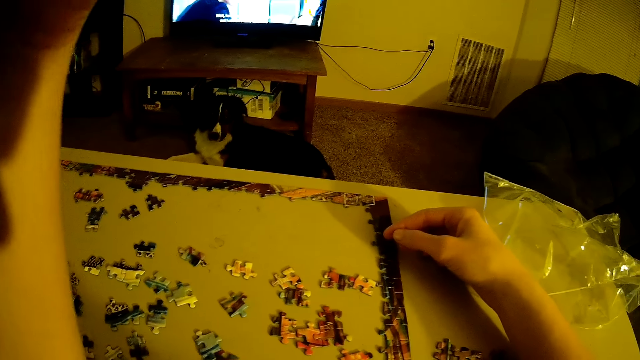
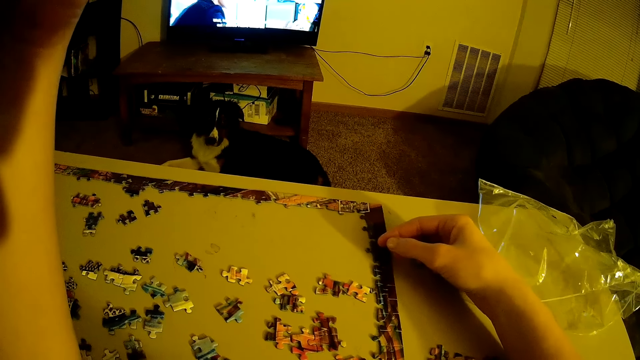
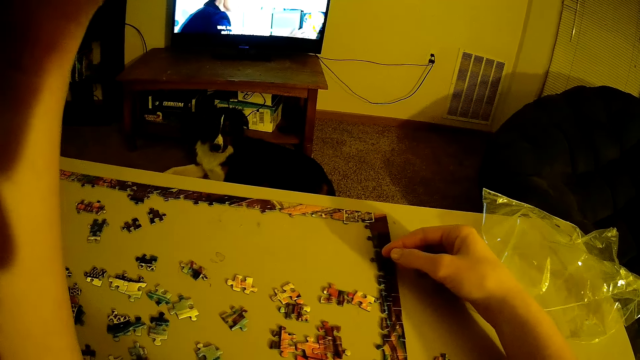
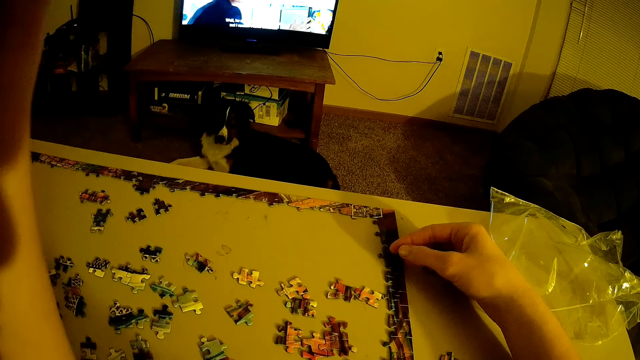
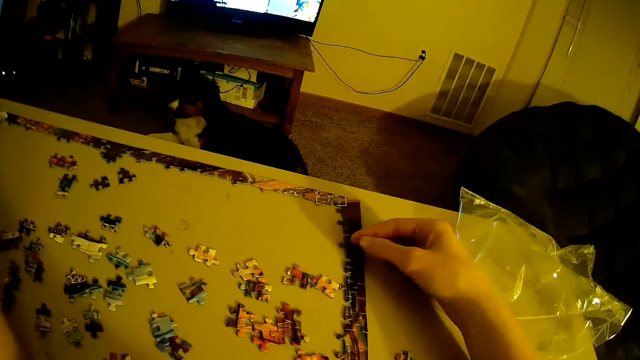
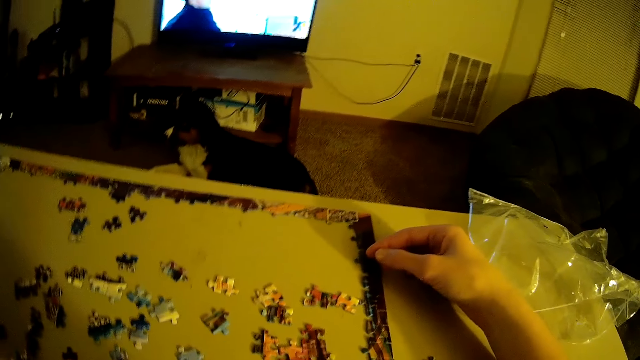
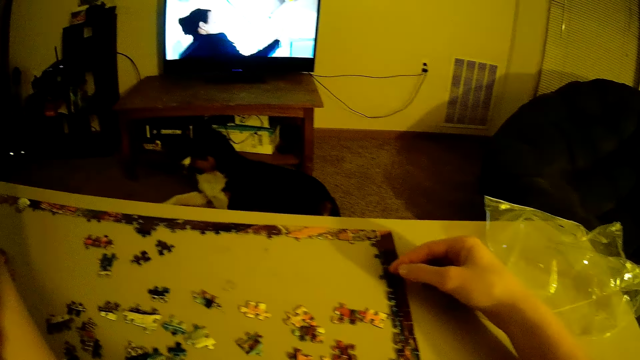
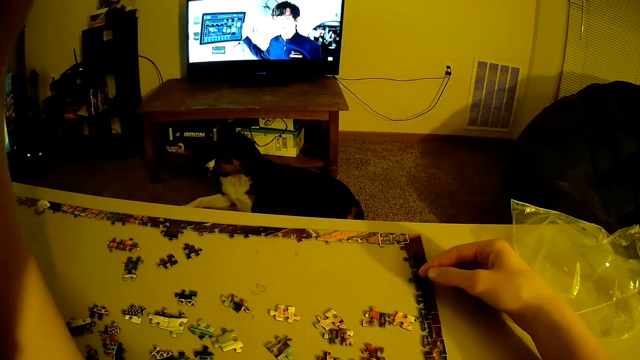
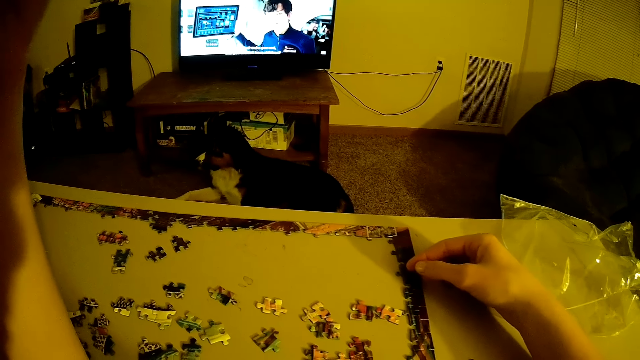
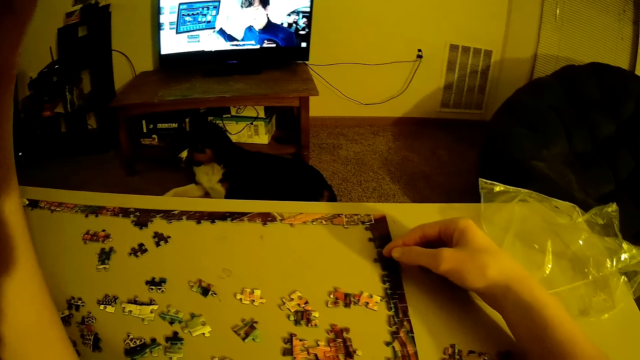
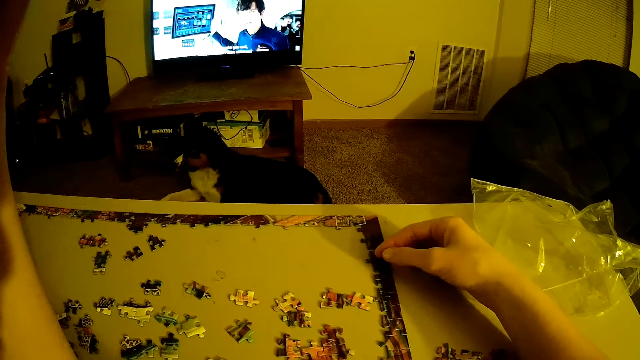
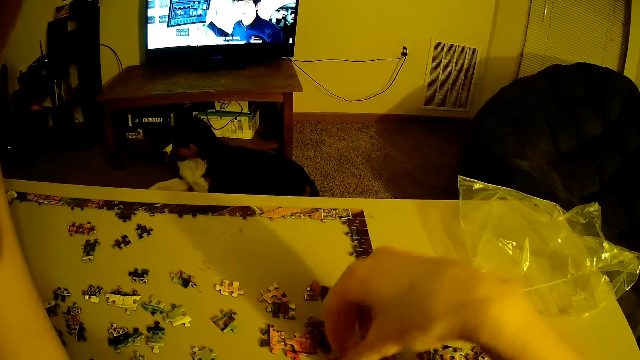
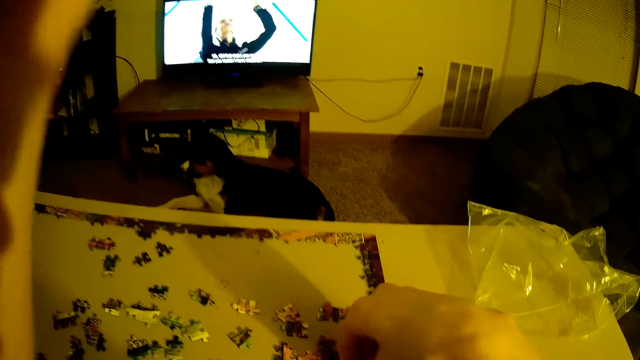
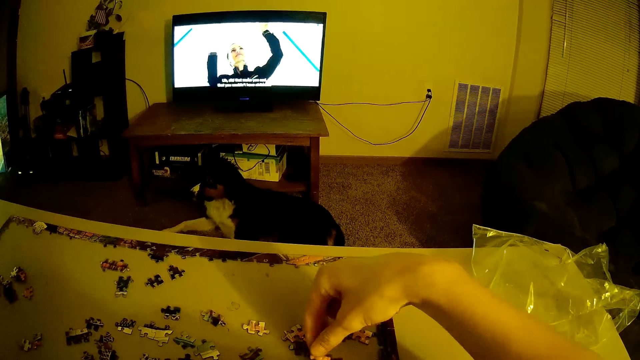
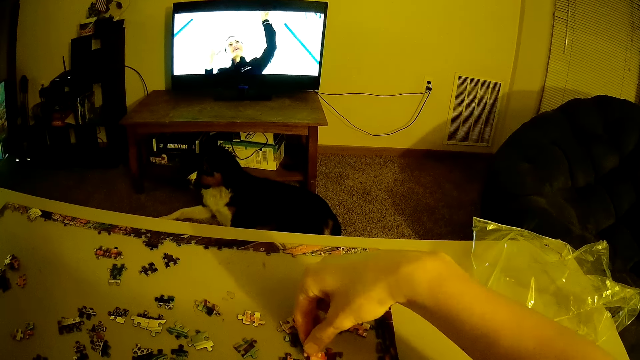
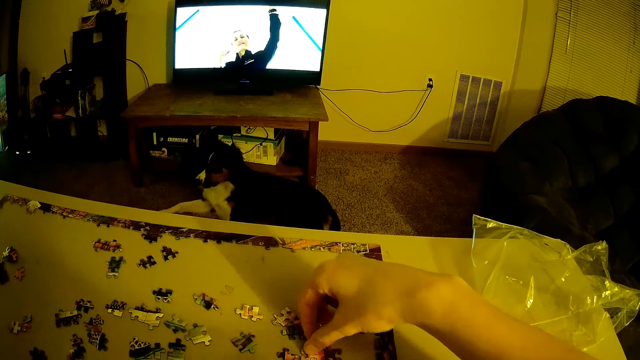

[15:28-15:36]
The camera wearer touches the face.

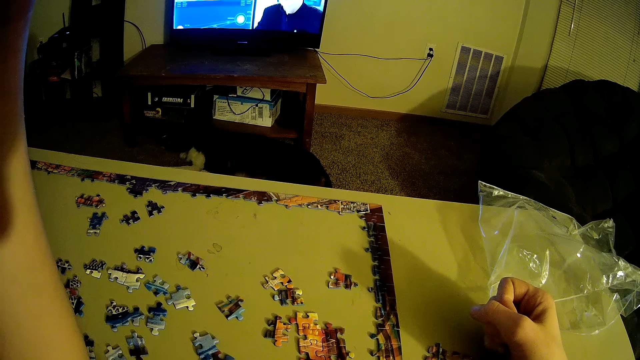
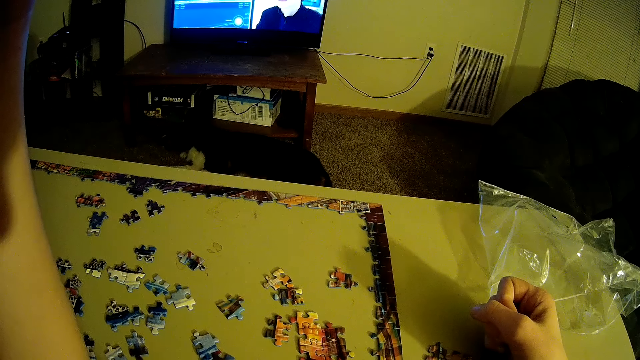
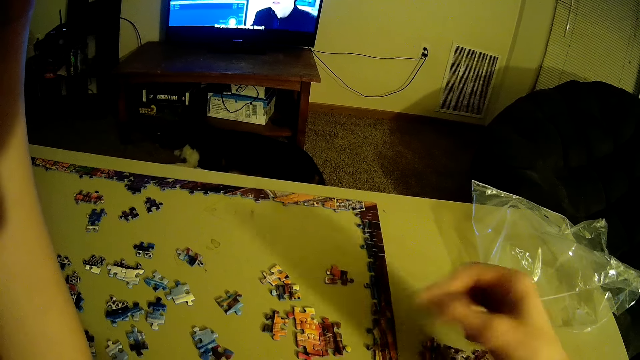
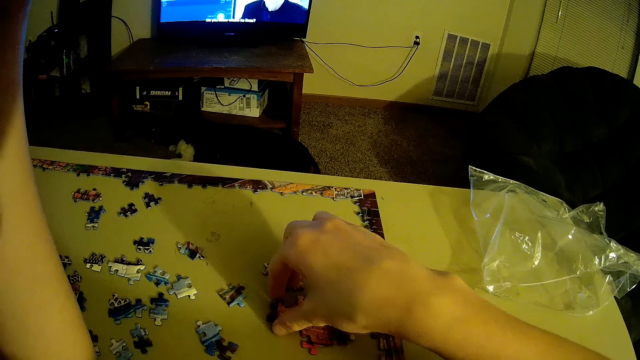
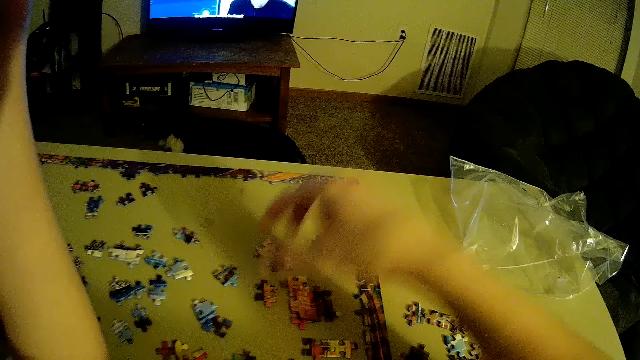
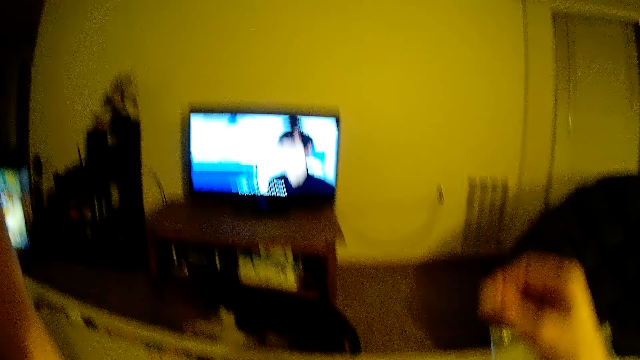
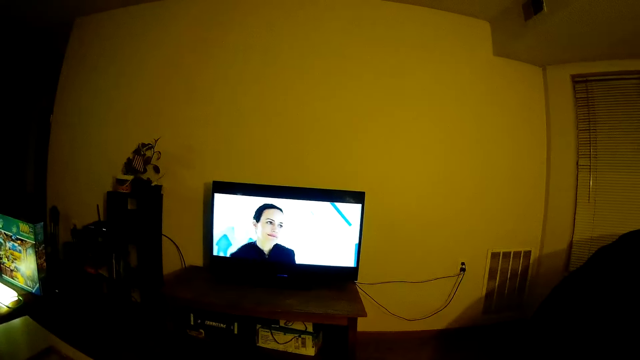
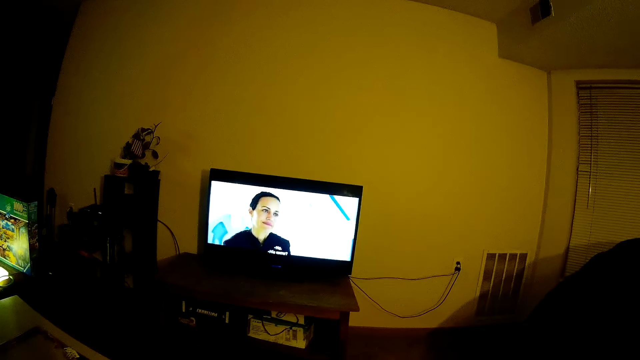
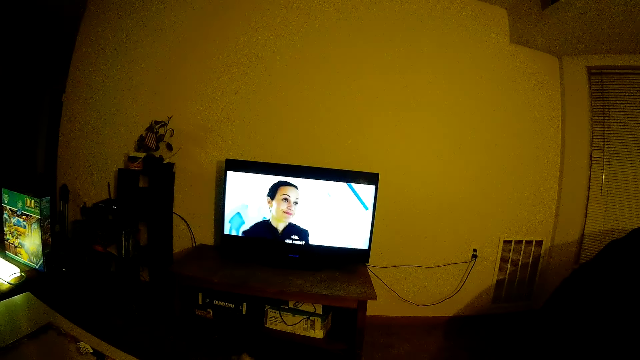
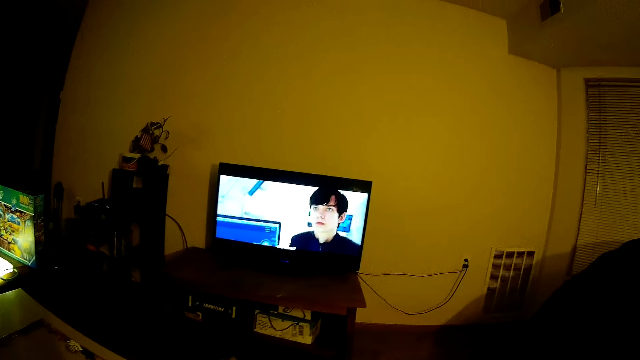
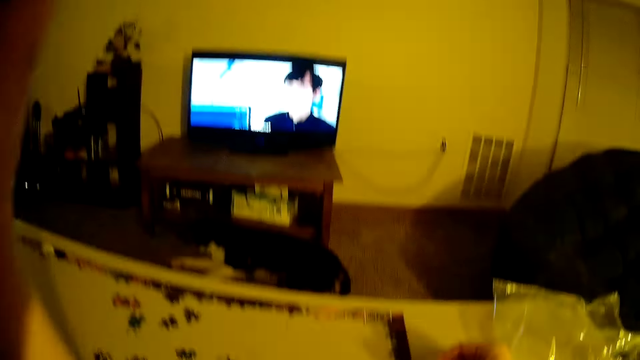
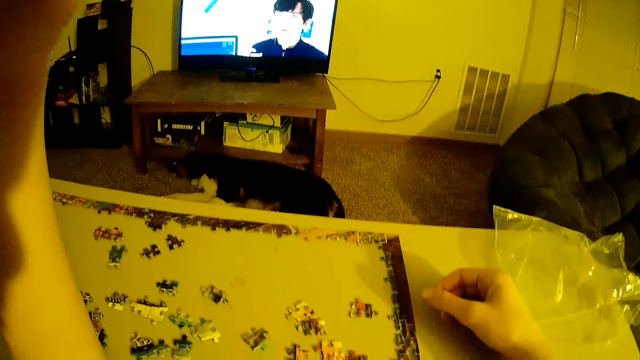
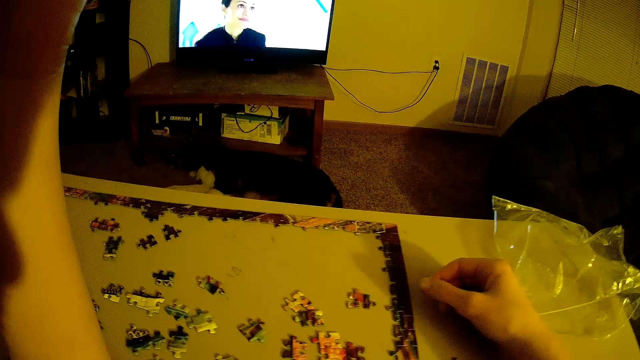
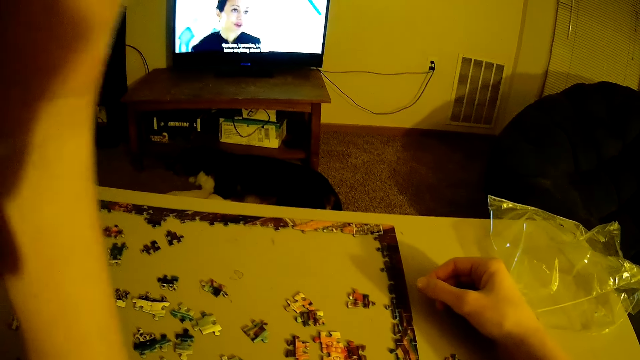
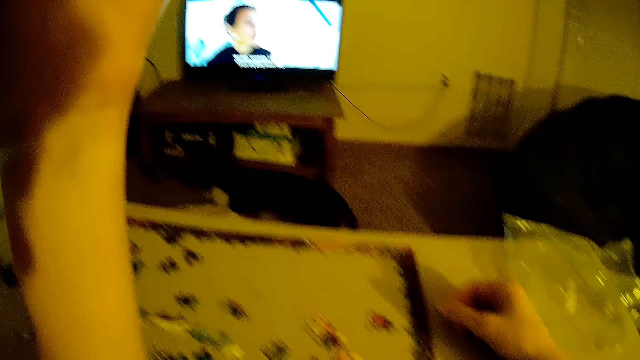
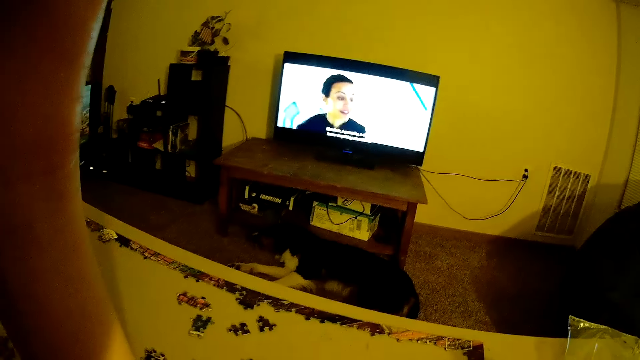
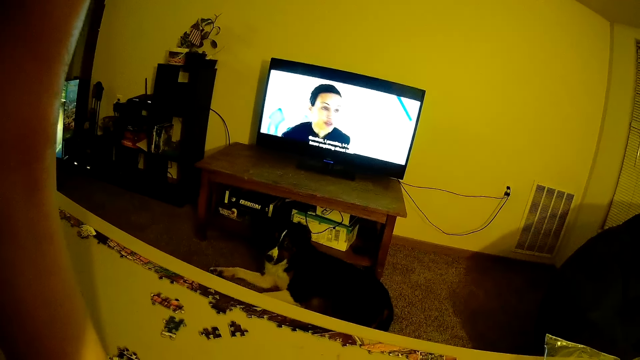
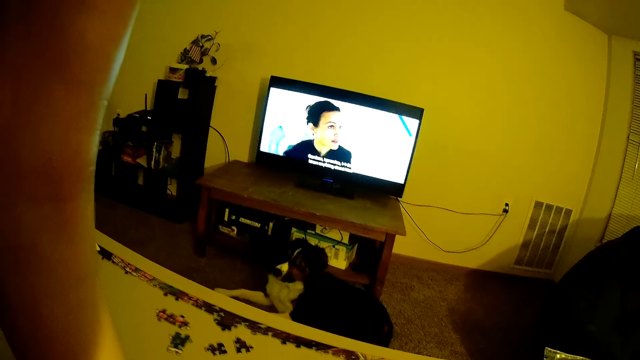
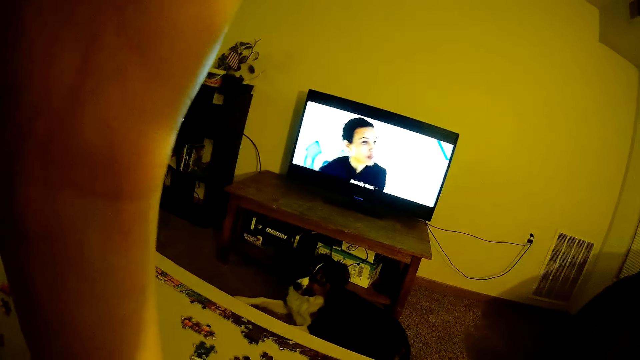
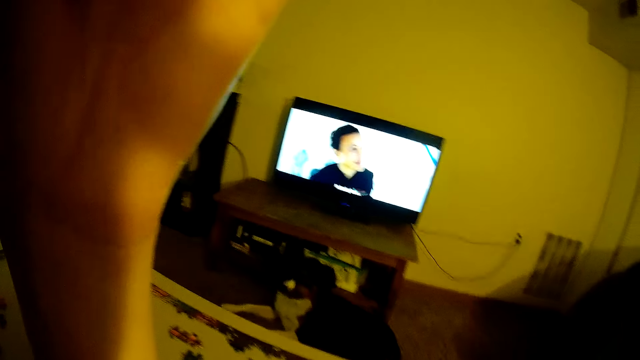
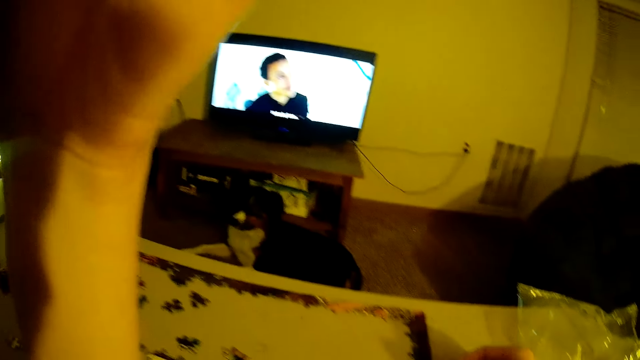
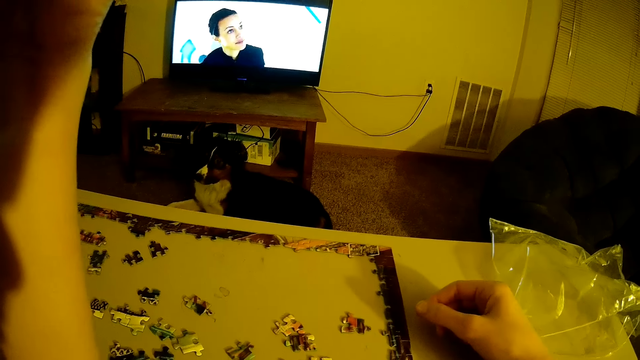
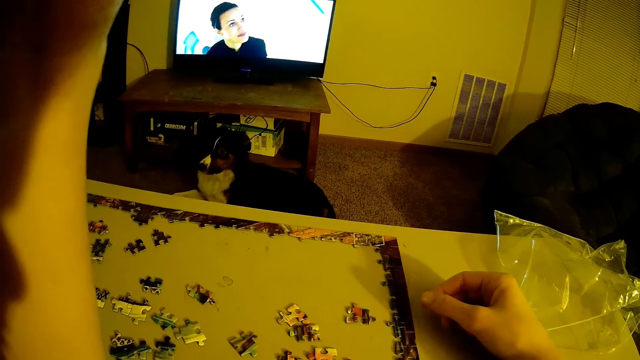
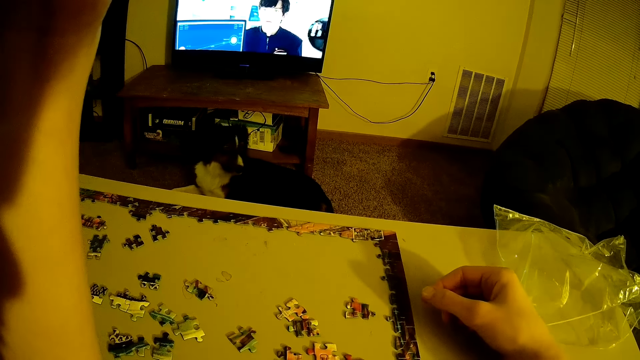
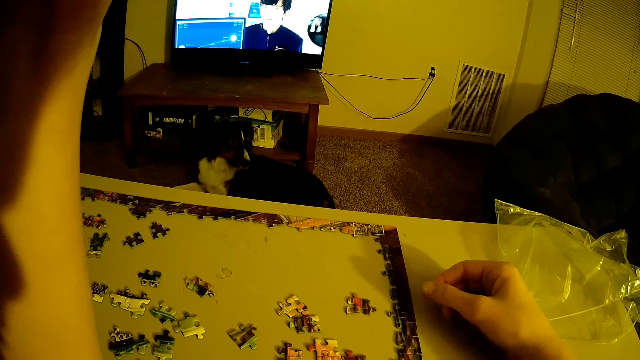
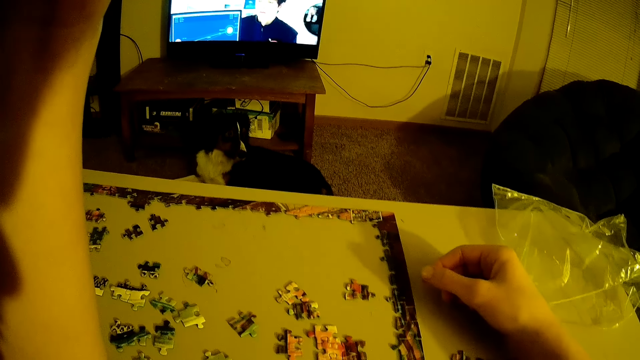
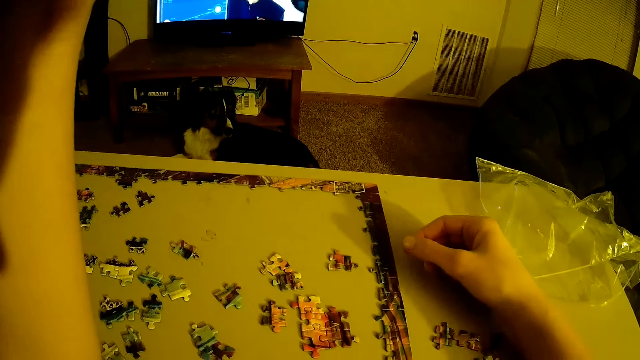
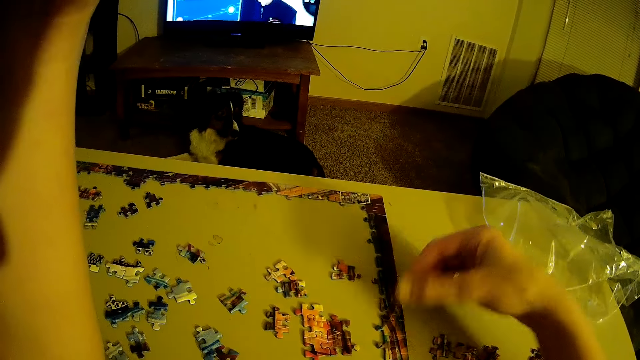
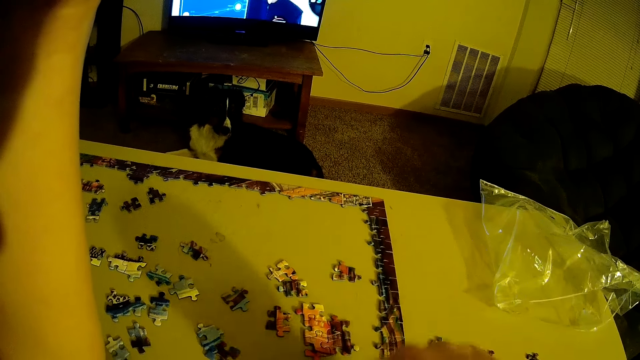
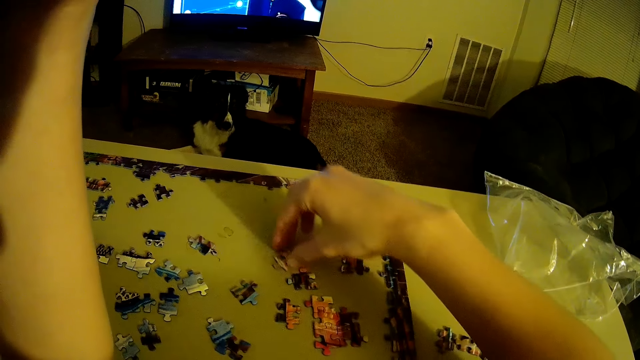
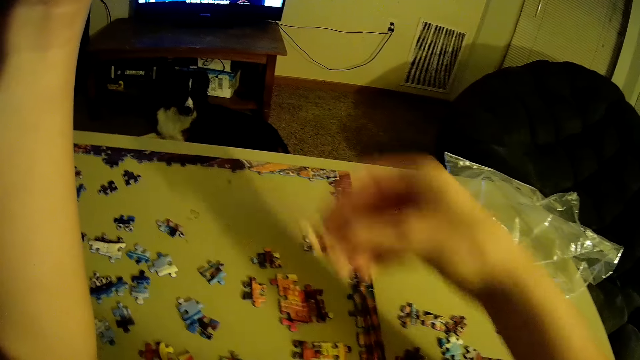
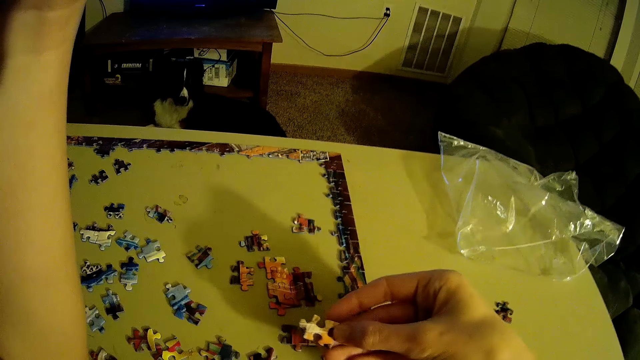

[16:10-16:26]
The camera wearer picks up beads. They touch something.
